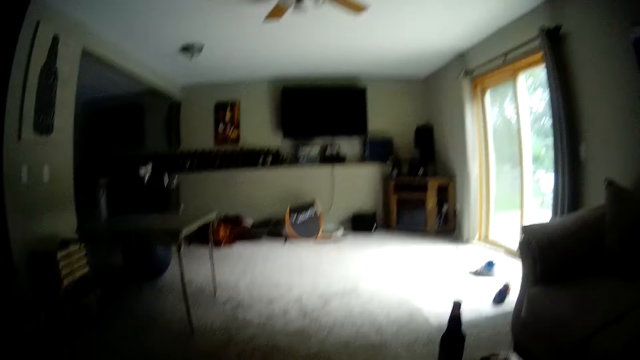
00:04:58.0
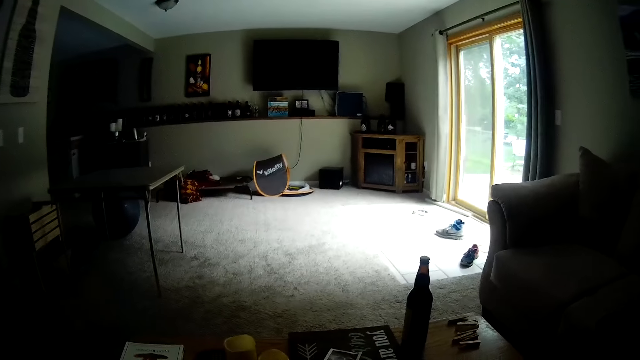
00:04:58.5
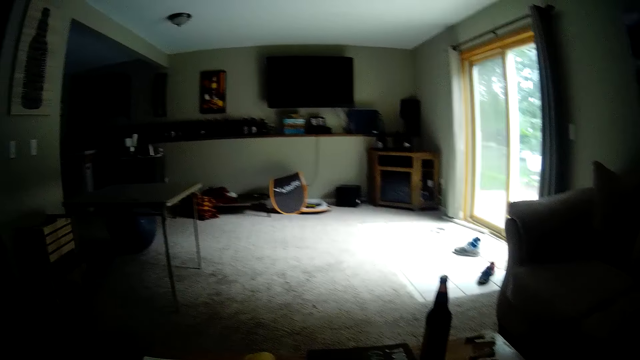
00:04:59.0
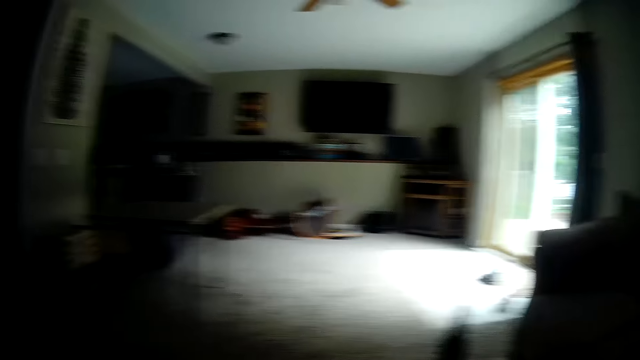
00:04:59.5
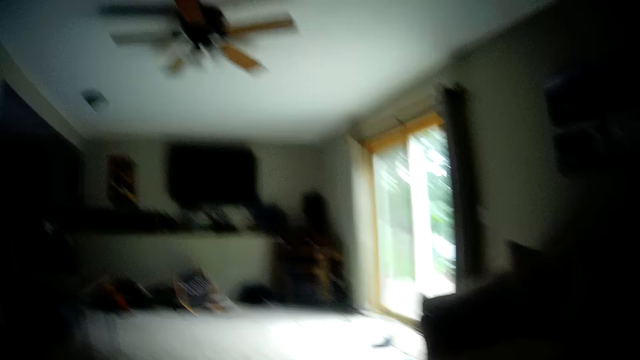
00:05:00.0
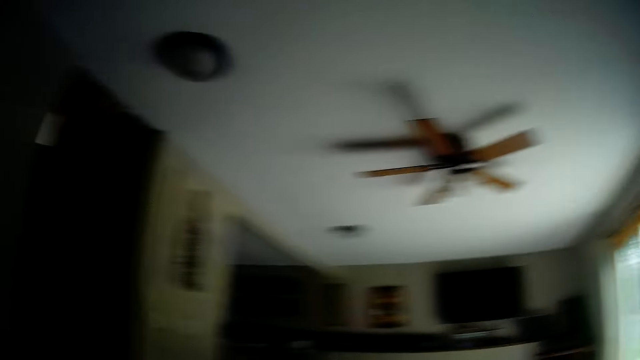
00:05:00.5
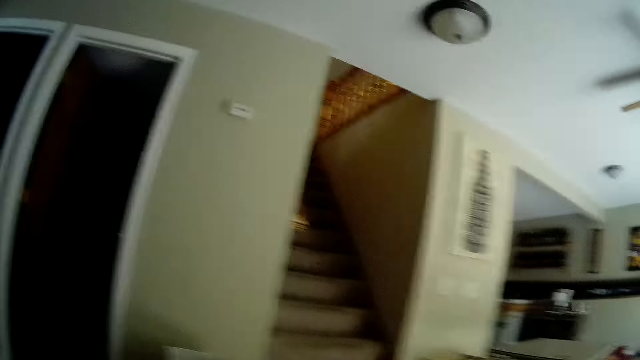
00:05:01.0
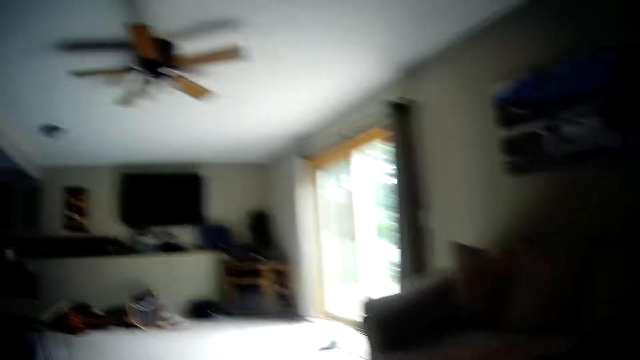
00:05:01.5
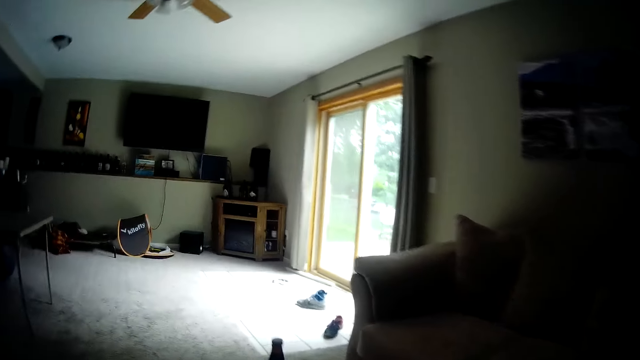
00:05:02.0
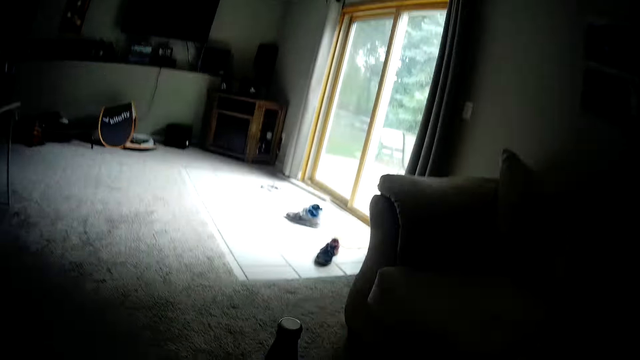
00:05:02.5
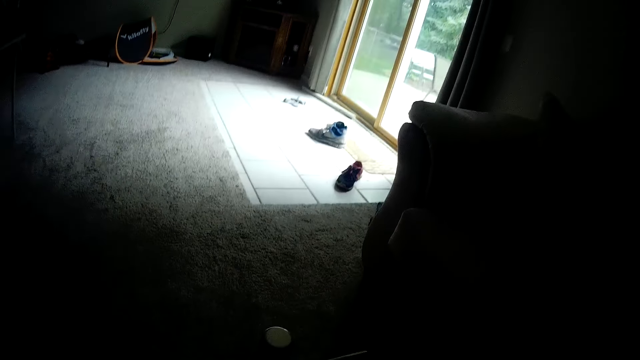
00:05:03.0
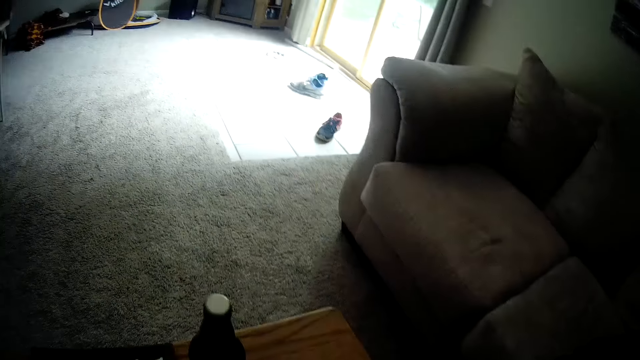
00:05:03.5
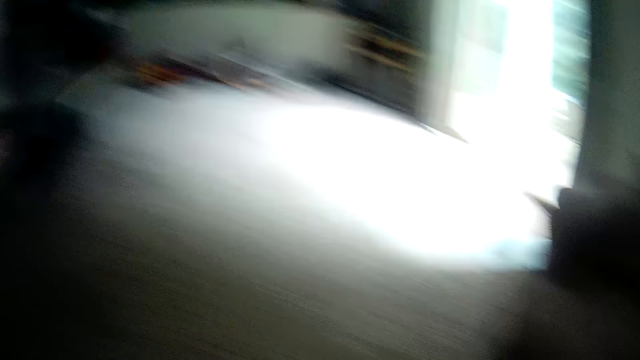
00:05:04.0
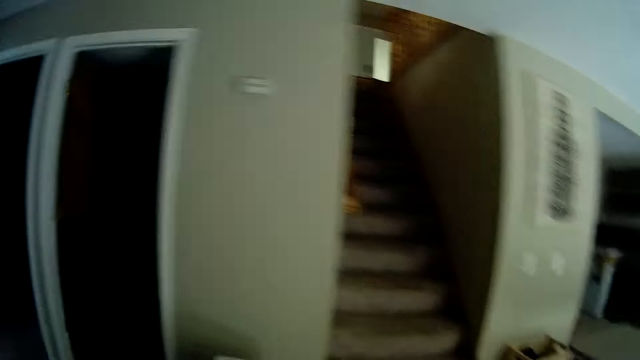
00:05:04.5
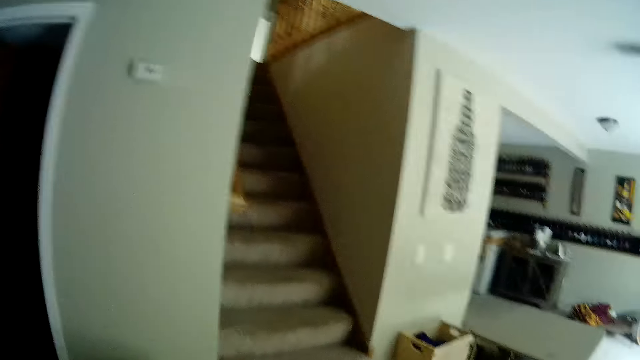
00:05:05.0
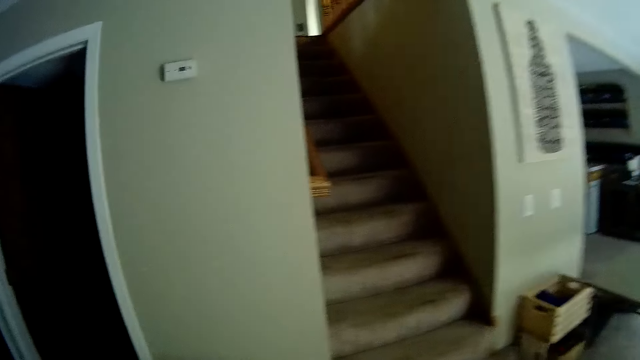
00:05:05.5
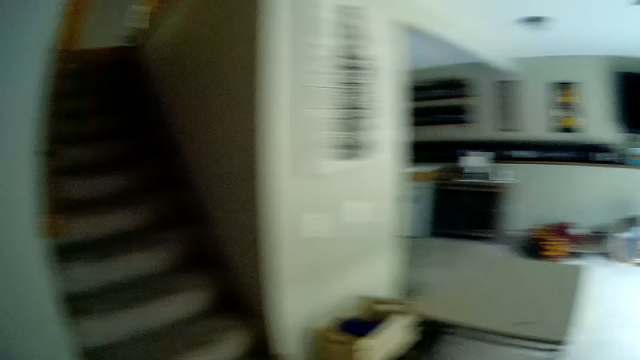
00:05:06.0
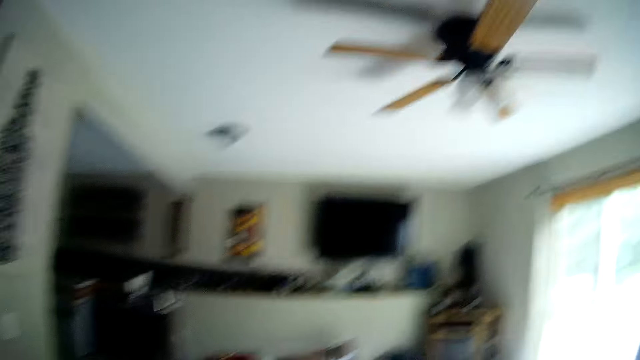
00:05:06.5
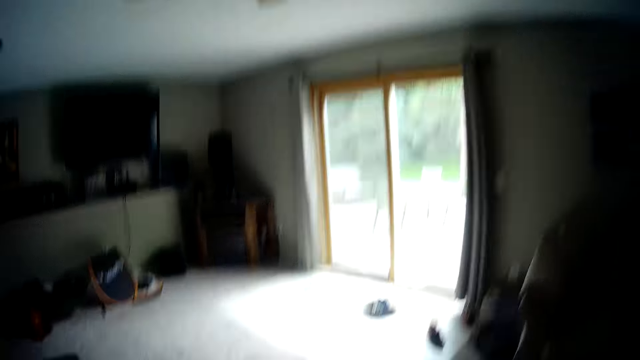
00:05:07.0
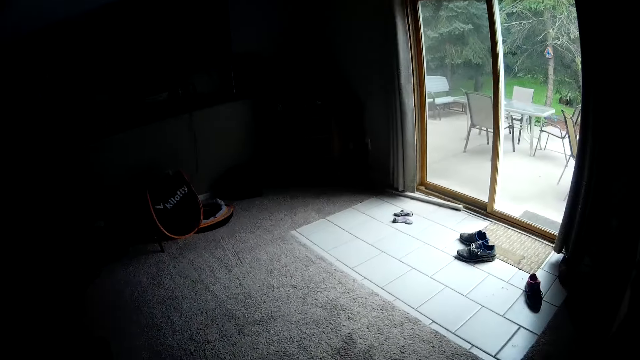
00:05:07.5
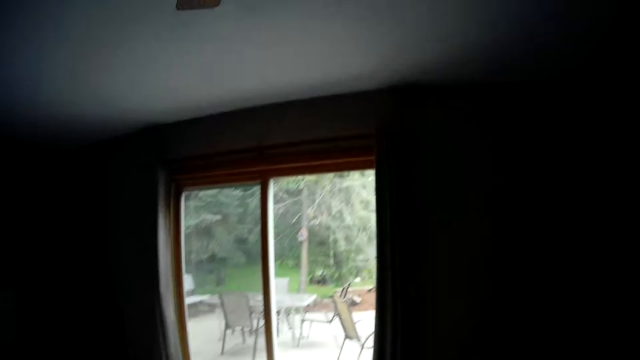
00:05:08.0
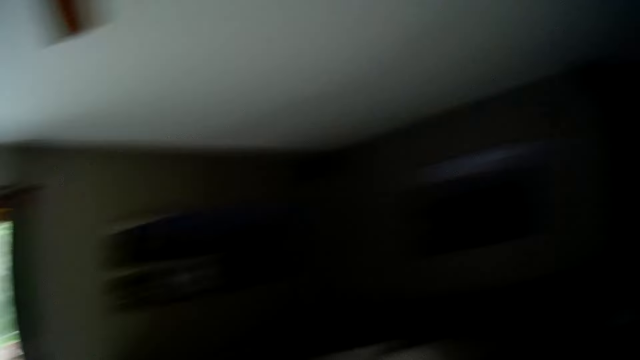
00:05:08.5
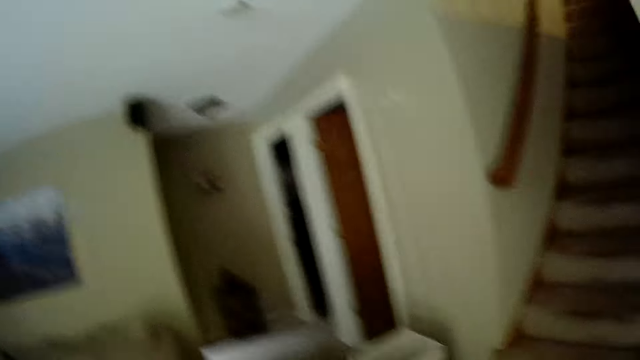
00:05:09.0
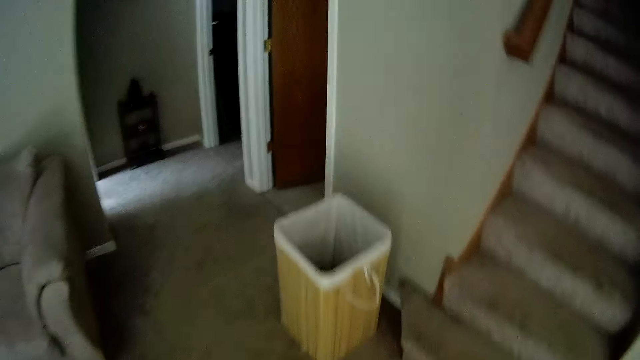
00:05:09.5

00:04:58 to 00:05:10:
The camera wearer walks around.

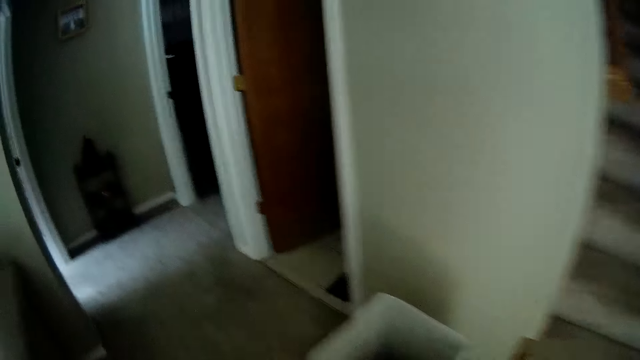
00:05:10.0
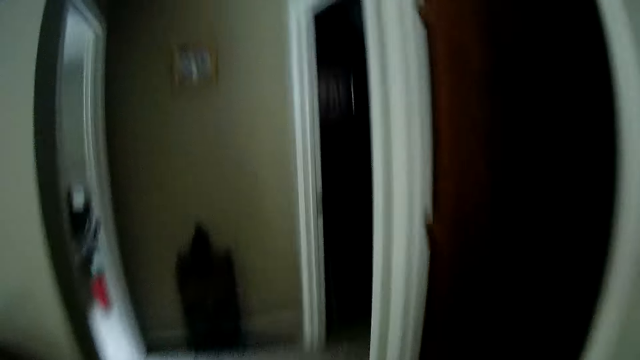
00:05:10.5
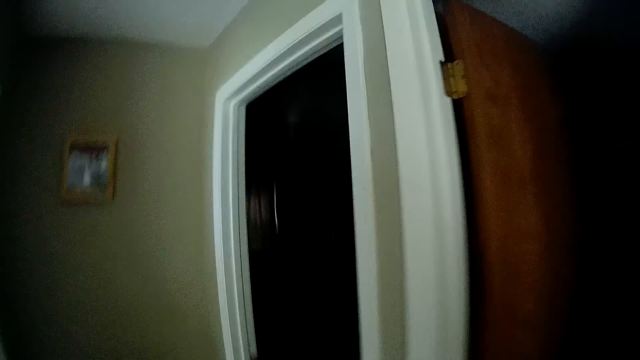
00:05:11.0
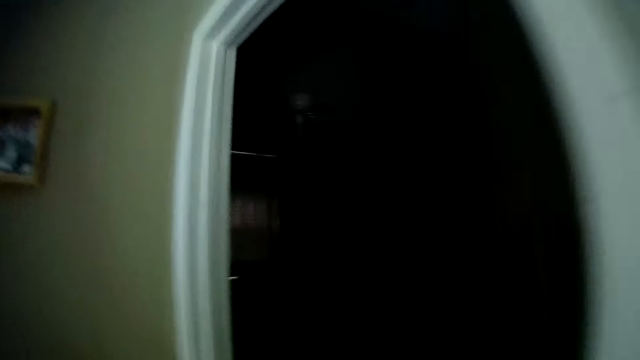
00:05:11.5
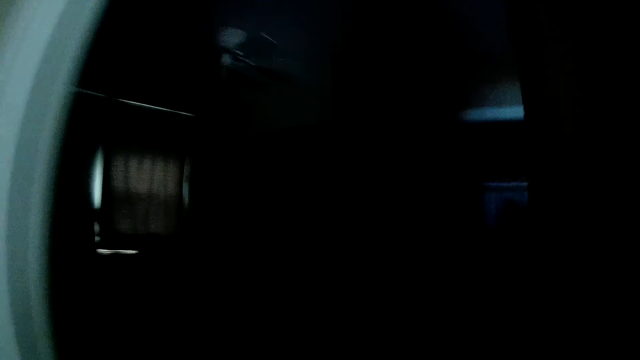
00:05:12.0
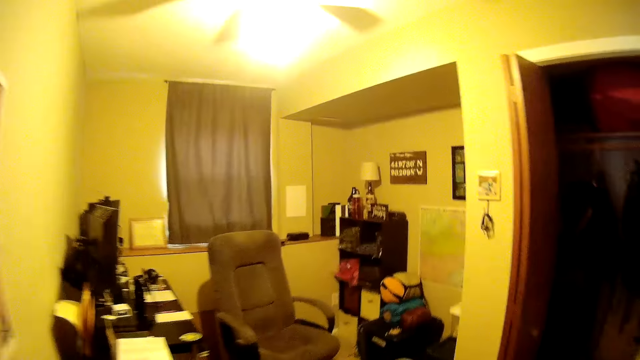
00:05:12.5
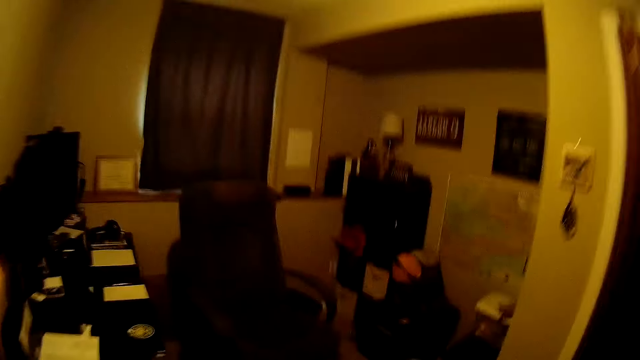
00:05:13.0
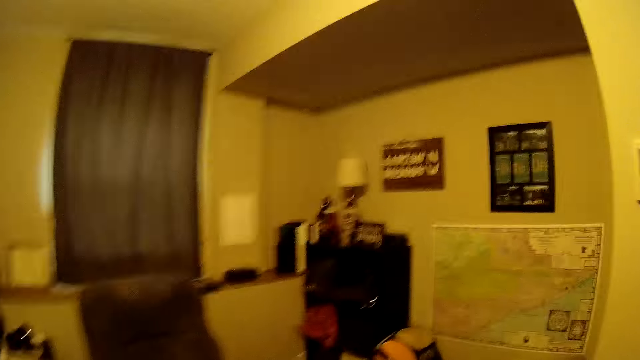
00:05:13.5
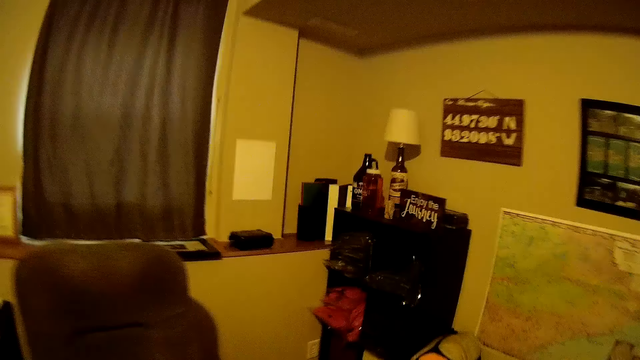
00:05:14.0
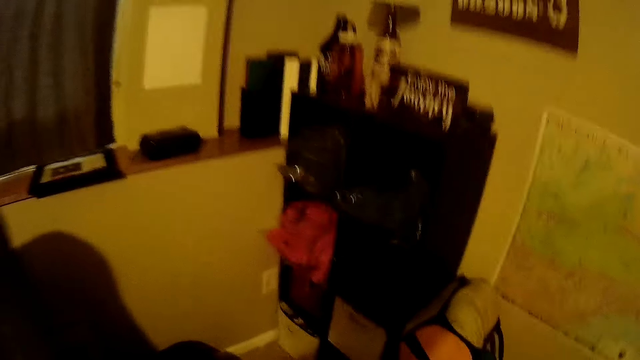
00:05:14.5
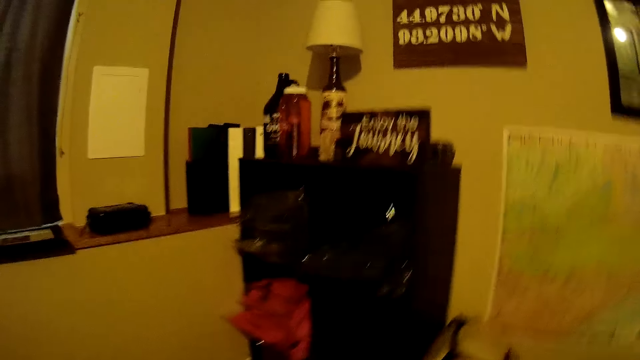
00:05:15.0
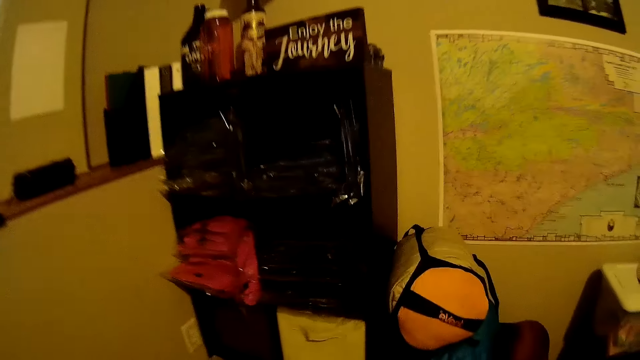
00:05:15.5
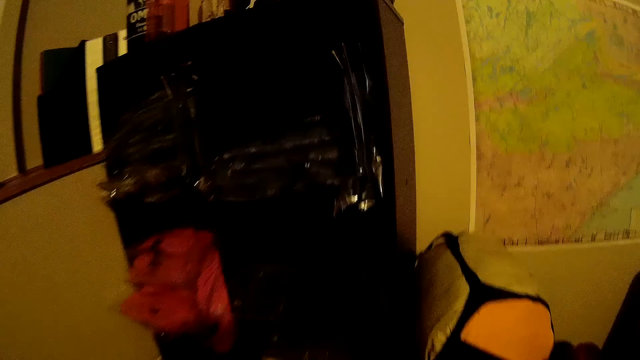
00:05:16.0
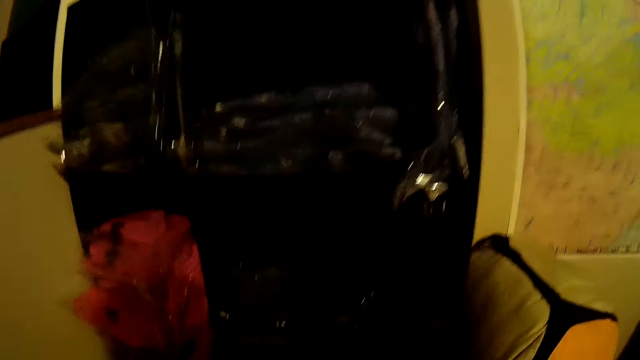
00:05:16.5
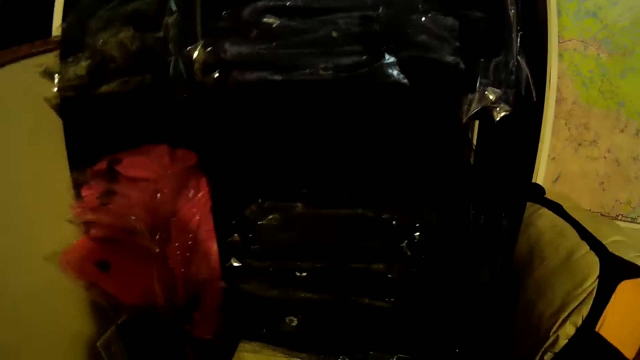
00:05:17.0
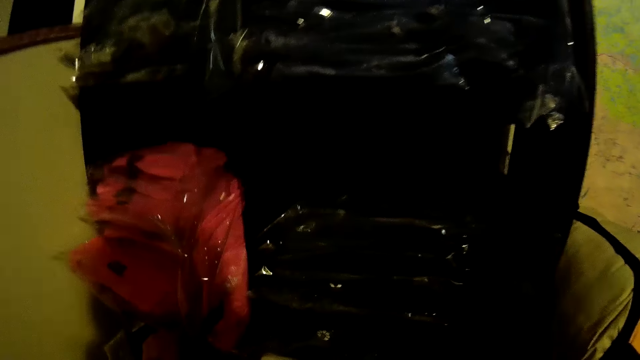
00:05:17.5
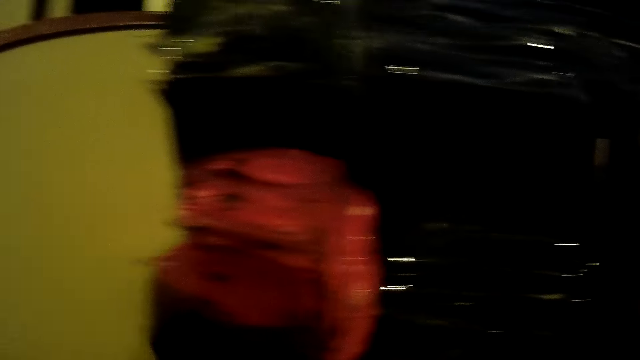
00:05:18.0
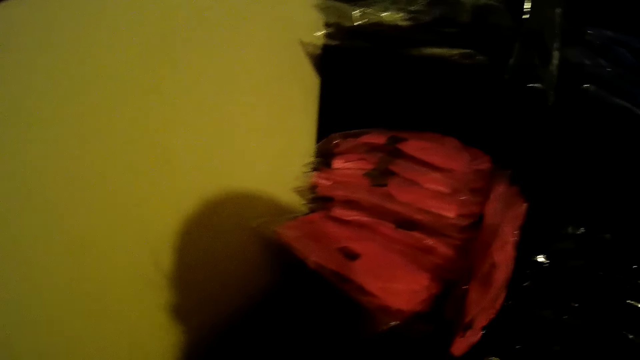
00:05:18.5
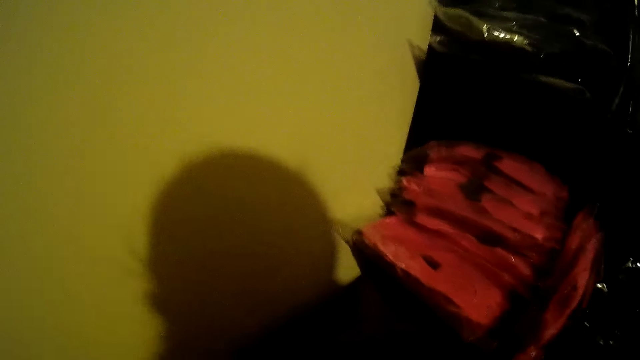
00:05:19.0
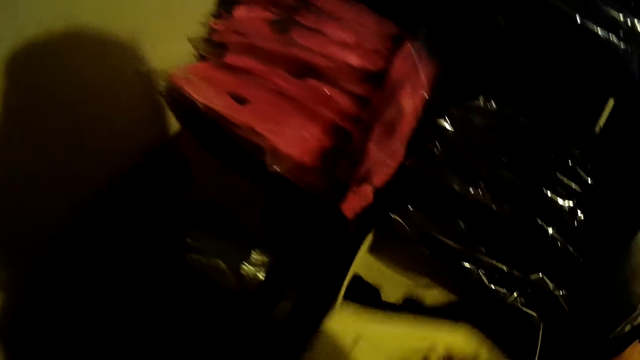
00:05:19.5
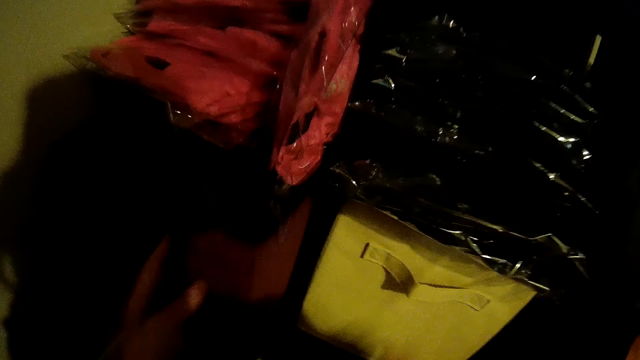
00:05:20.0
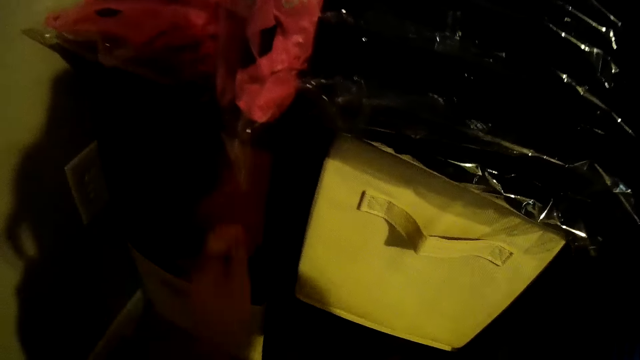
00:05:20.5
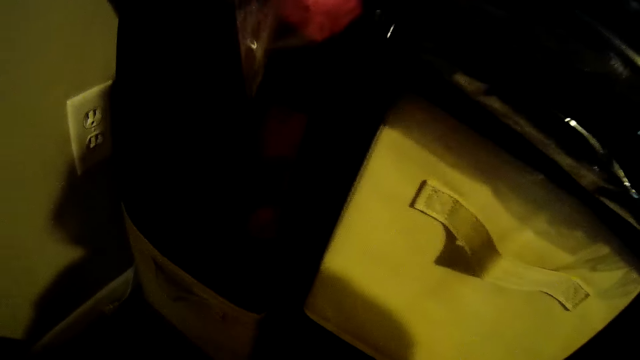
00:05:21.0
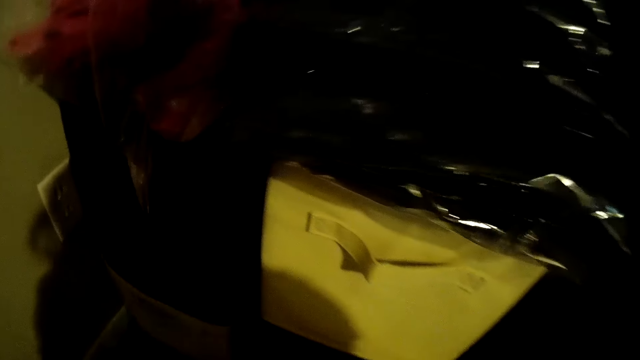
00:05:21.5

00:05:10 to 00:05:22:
The camera wearer puts on the light. She pulls out a box from a drawer with her left hand. She pushes the box into the drawer with her right hand. She moves the container. She pushes the box into the drawer with her left hand. She touches something. She lifts the fan.
